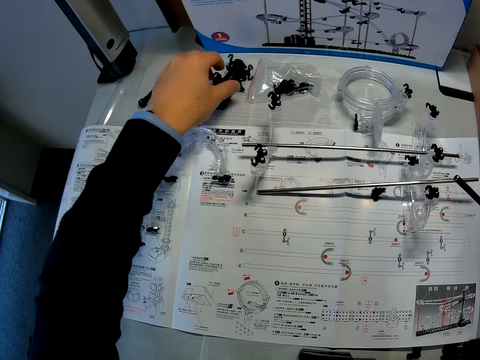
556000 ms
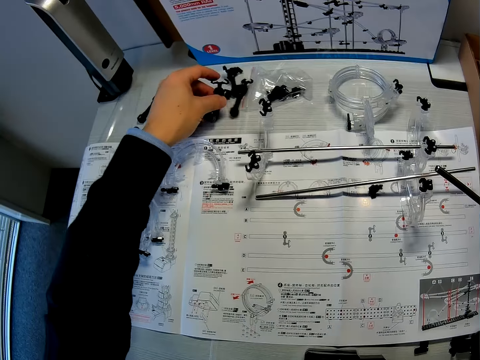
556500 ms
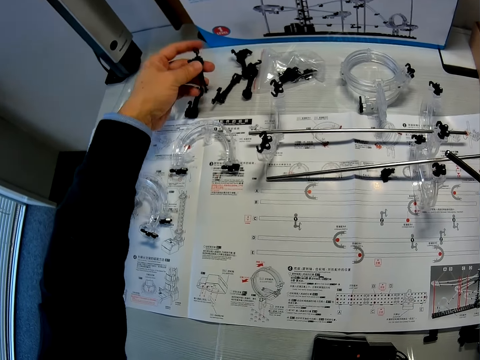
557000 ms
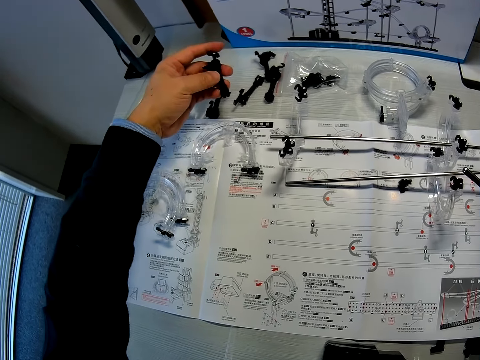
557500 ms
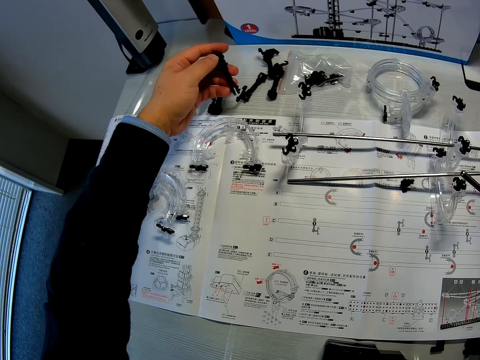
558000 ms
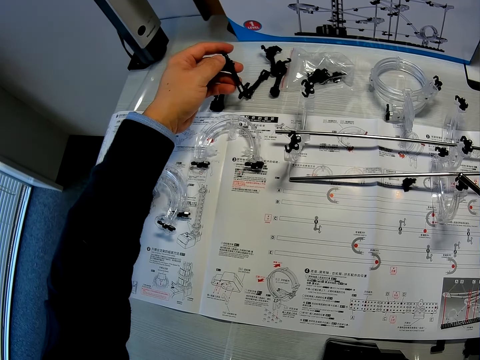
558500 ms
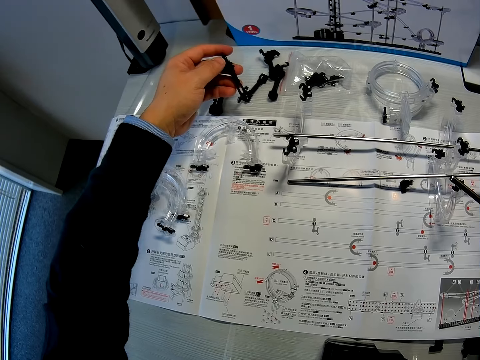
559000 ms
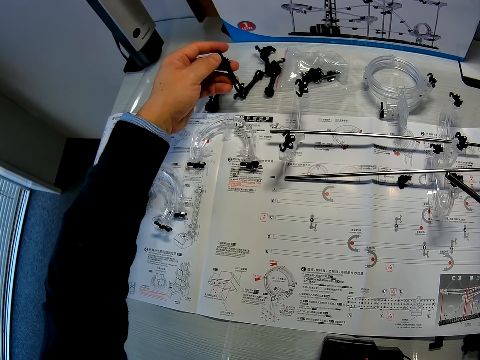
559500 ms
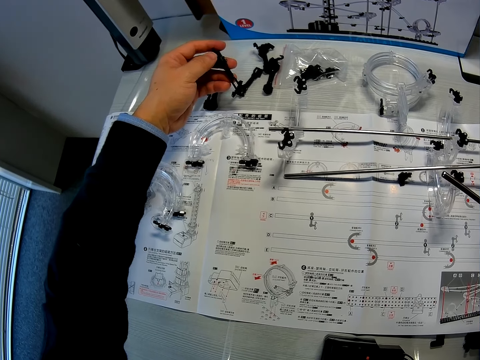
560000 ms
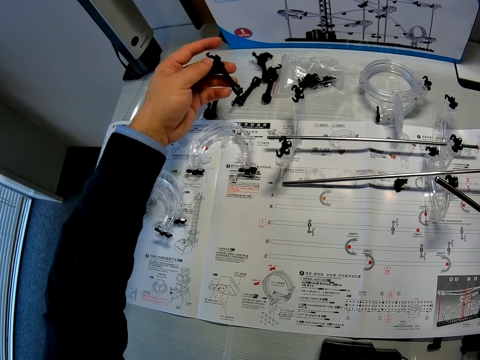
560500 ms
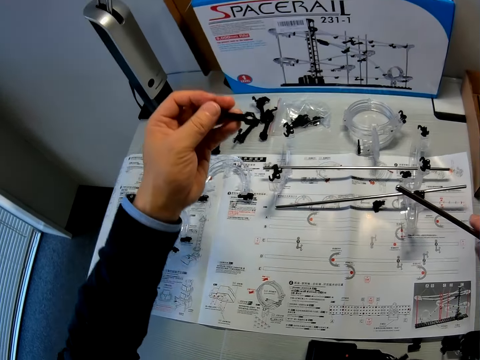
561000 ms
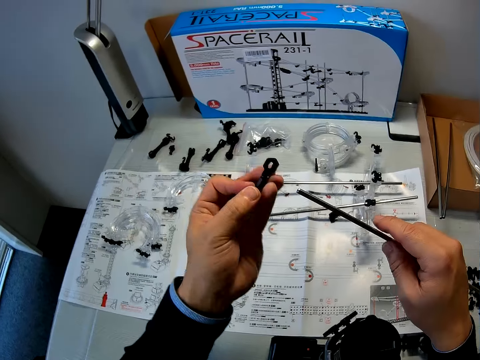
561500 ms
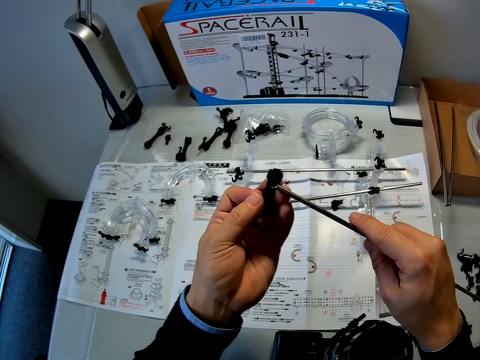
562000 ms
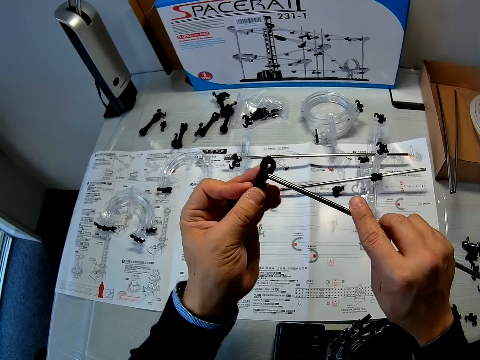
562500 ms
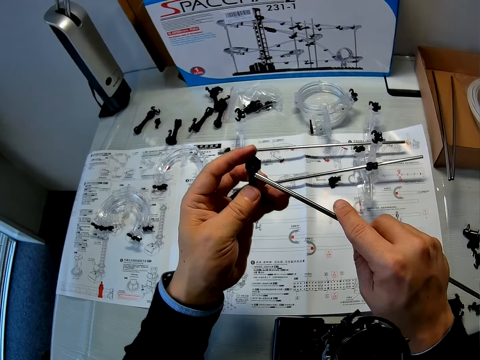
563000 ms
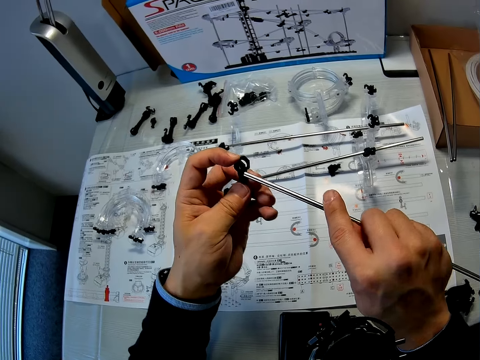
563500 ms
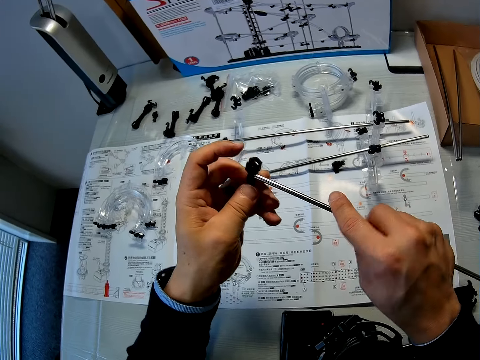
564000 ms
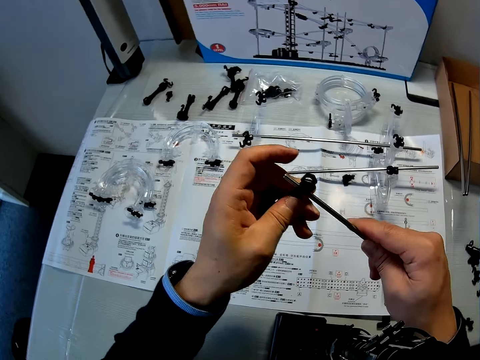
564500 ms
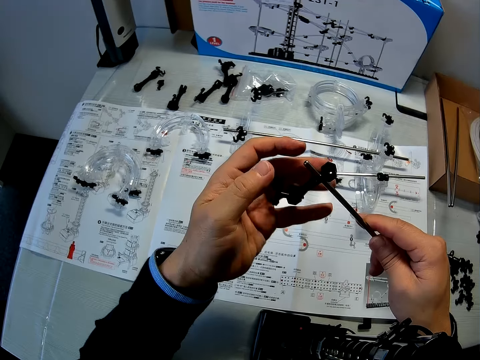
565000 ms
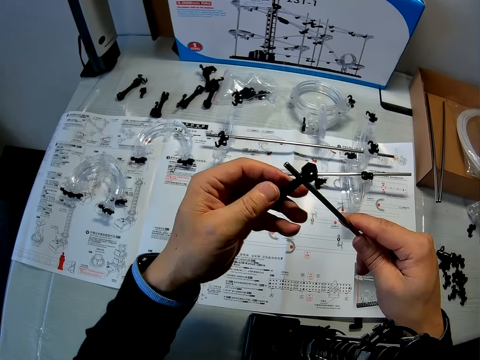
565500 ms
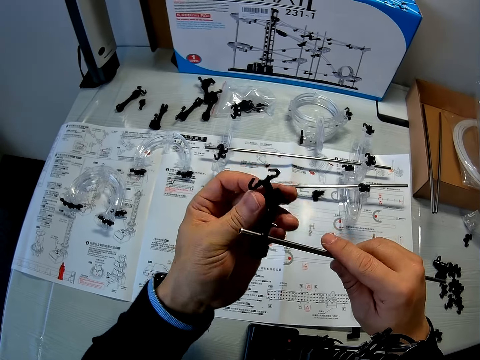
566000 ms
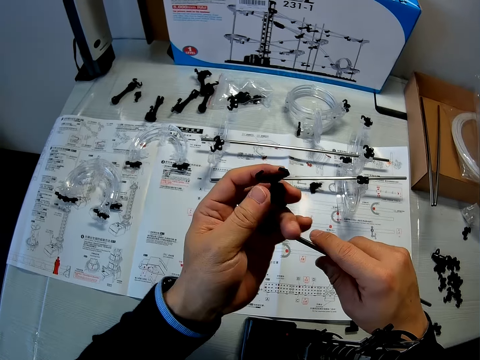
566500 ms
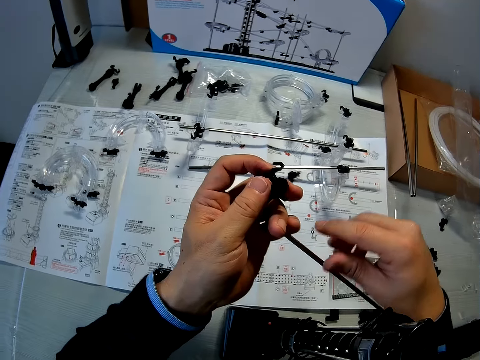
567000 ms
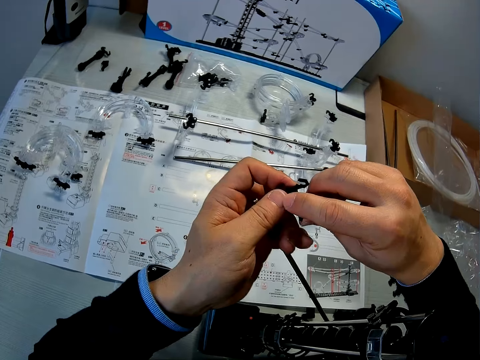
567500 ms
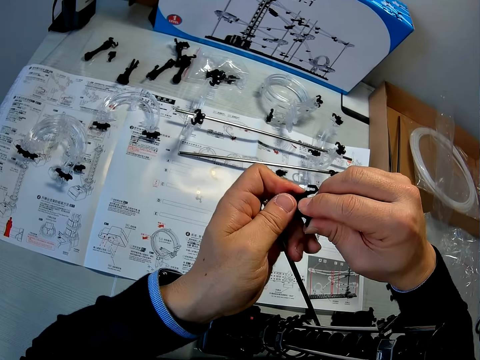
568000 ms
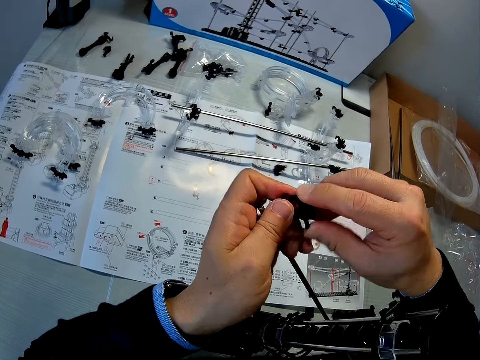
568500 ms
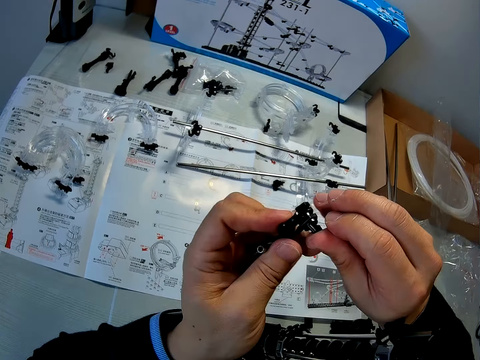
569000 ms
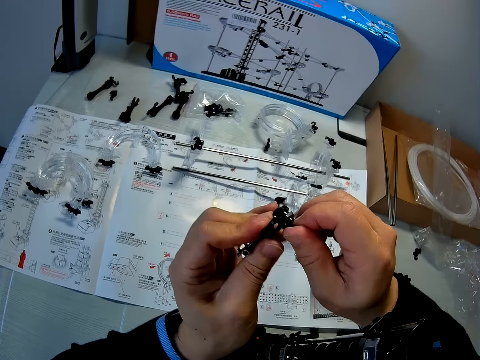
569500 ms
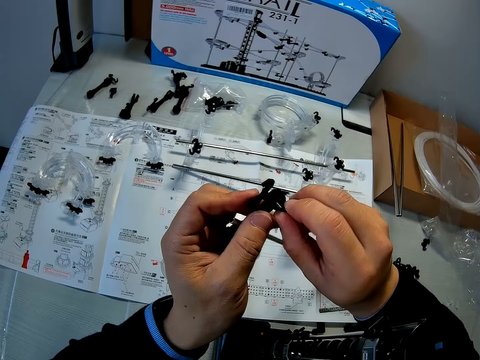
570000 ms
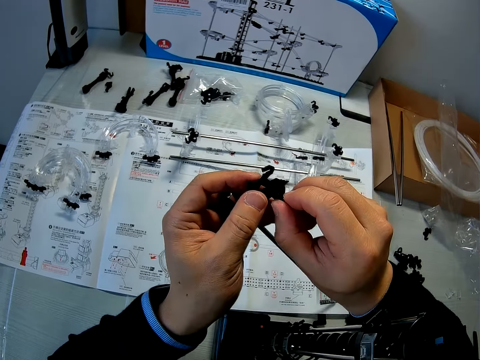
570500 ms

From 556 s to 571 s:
The camera wearer drops the coupled marble roller coaster pieces in his left hand on the table. He picks up other coupled marble roller coaster pieces from the table, checks the coupled marble roller coaster pieces in his left hand, and lifts up the coupled marble roller coaster pieces in his left hand. He fixes the shaft or joining stick in his right hand into the coupled marble roller coaster pieces. He adjusts the coupled marble roller coaster pieces in his hands.

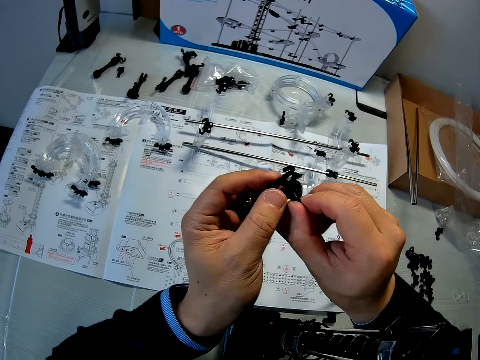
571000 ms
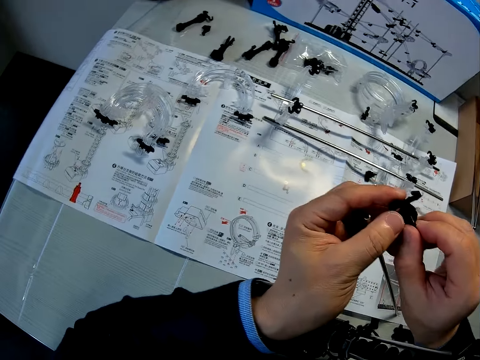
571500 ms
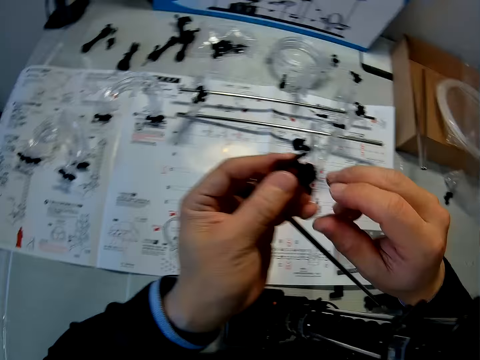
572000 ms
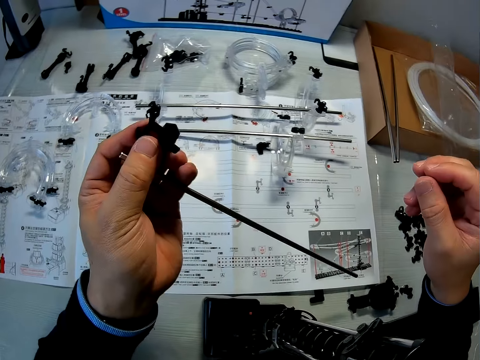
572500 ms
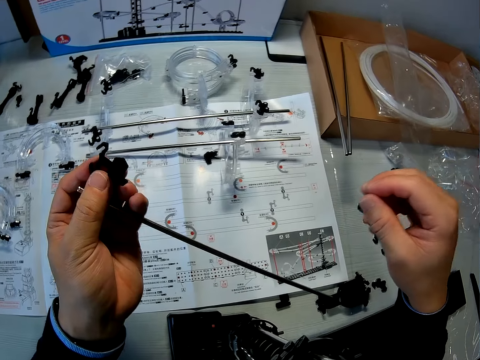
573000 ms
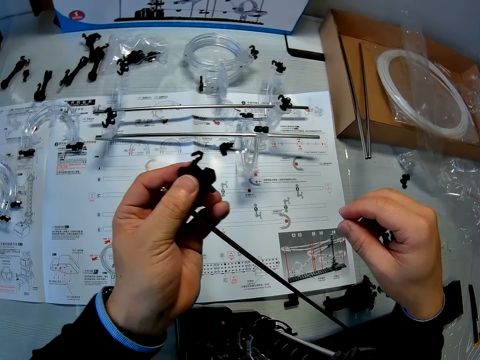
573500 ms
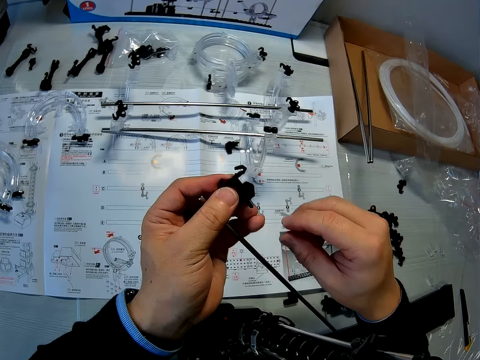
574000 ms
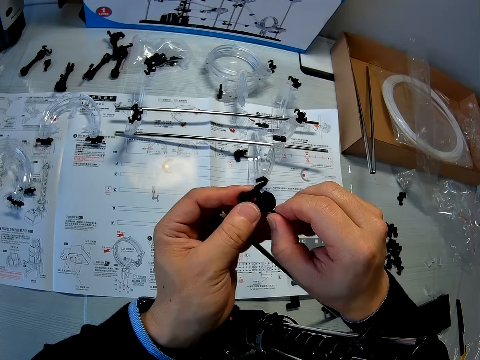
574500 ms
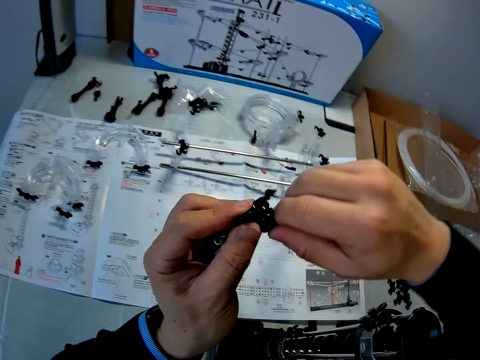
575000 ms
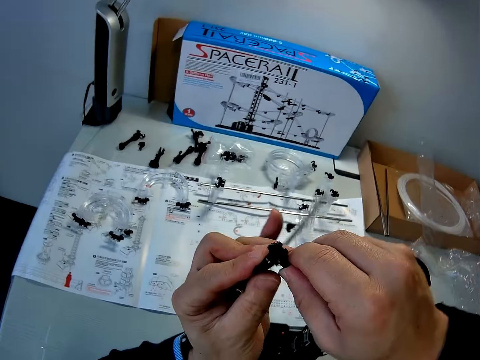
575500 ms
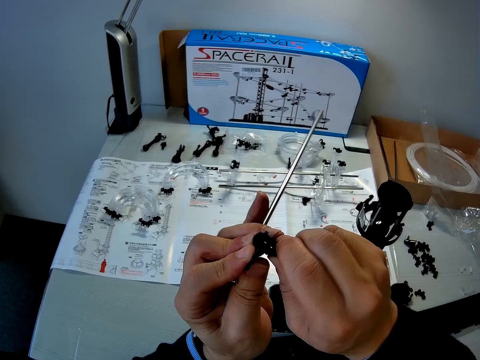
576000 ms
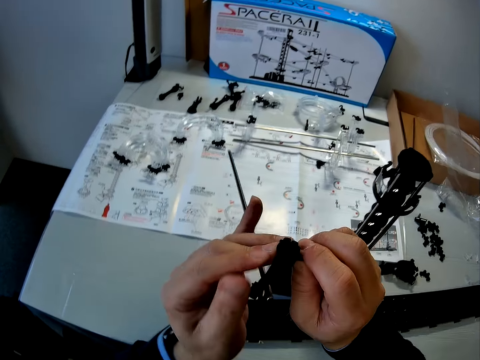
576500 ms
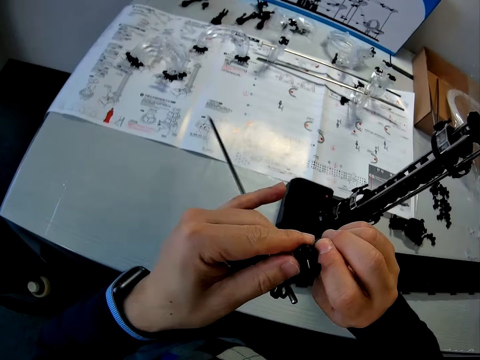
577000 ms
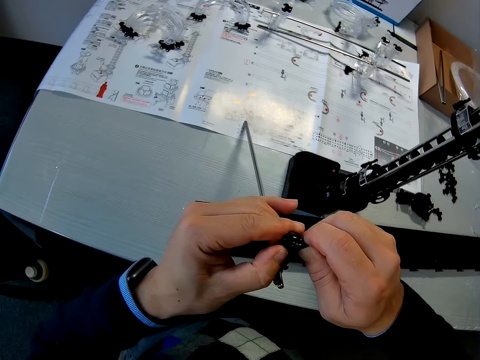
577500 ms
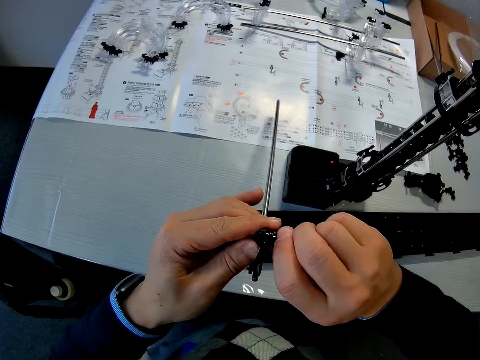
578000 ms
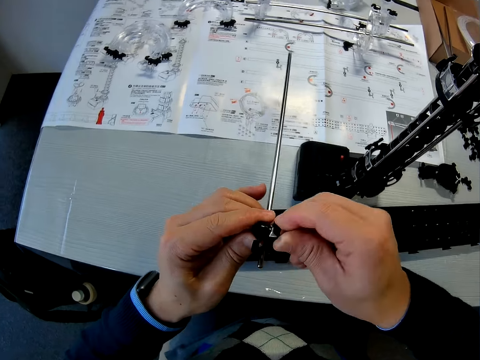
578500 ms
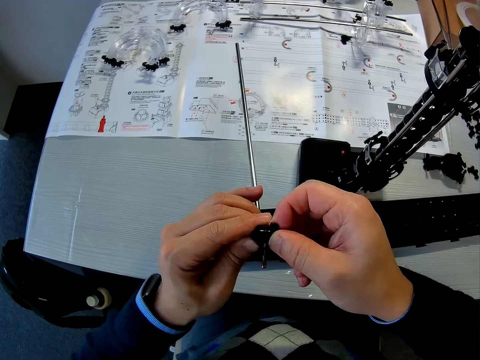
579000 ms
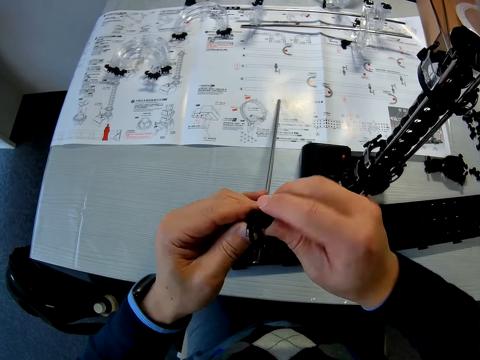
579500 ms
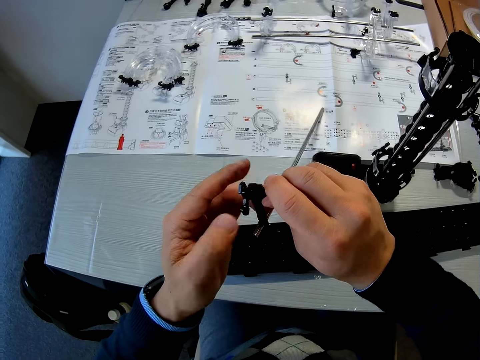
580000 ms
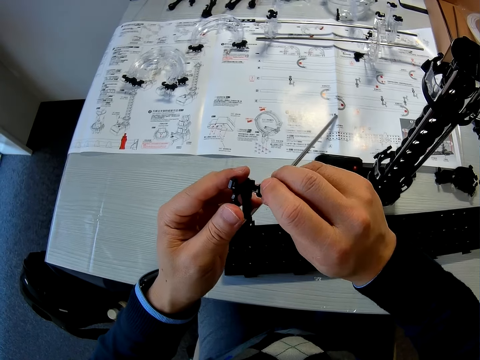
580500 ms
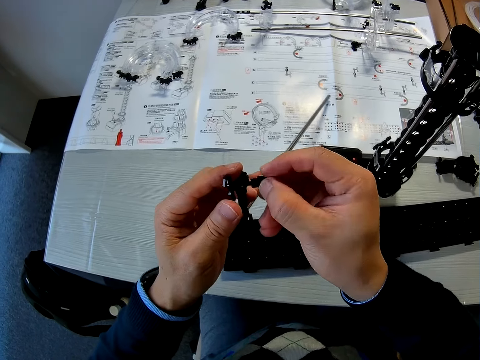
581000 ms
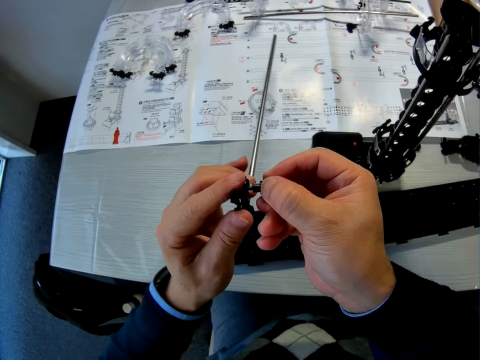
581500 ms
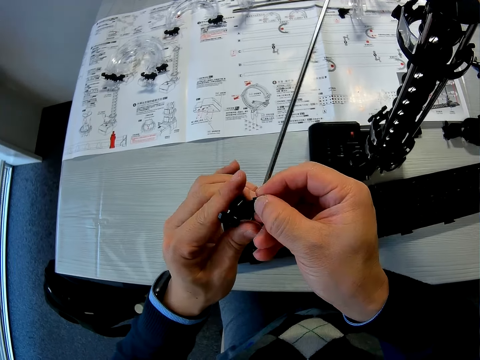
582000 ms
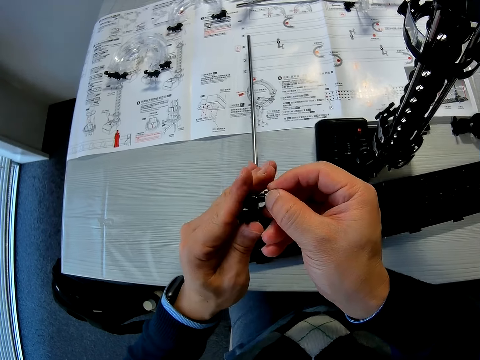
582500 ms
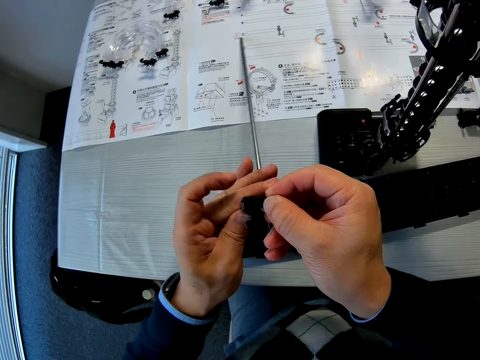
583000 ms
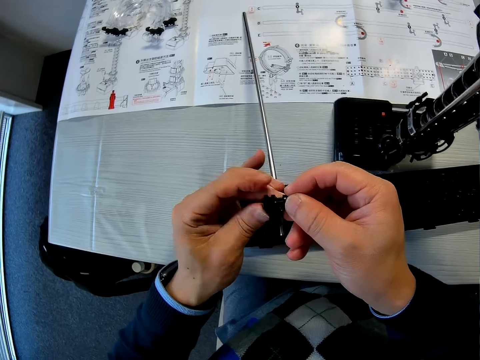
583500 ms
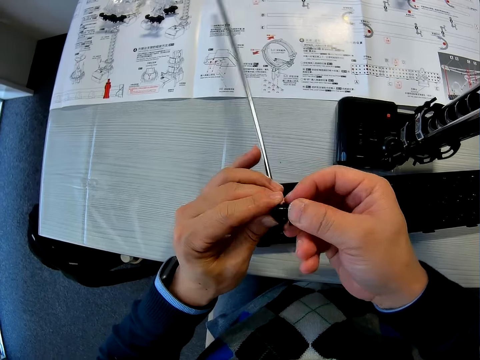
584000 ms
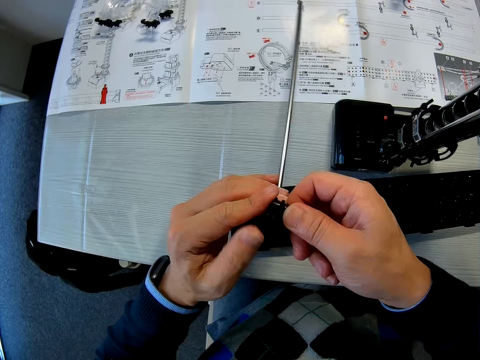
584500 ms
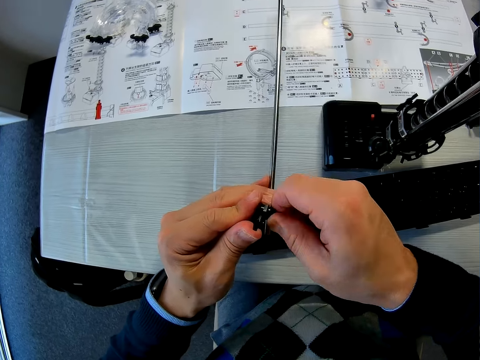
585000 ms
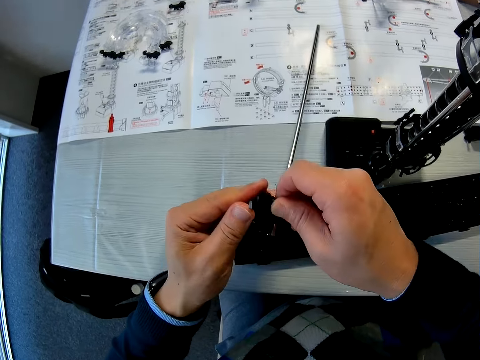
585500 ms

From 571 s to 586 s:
The camera wearer removes his right hand from the coupled marble roller coaster pieces. He adjusts the coupled marble roller coaster pieces in his hands again. He removes a piece from the coupled marble roller coaster pieces and fixes the piece into the coupled marble roller coaster pieces.
